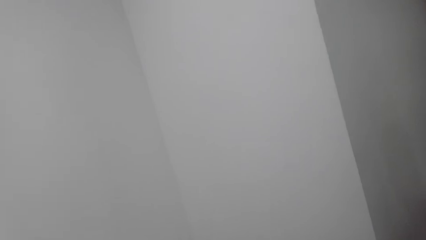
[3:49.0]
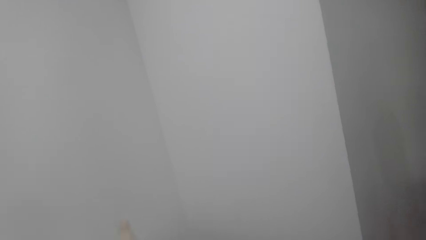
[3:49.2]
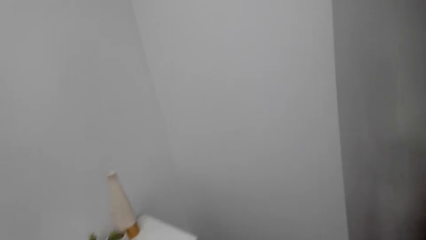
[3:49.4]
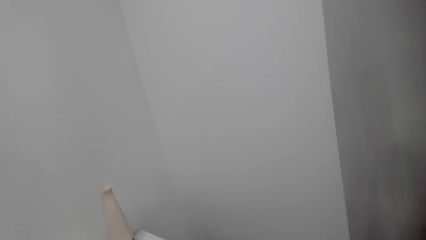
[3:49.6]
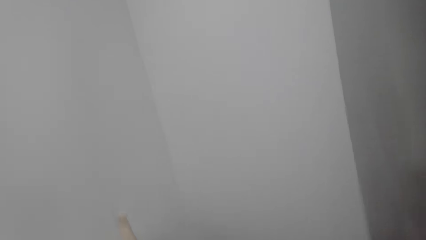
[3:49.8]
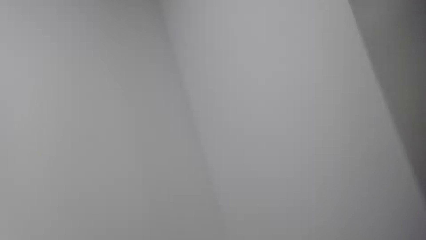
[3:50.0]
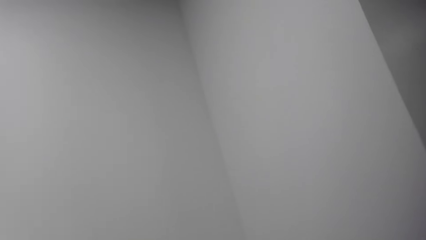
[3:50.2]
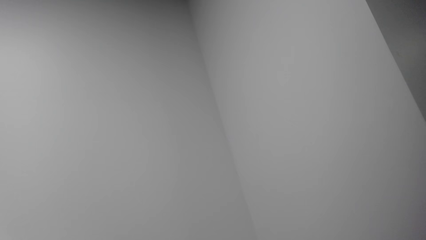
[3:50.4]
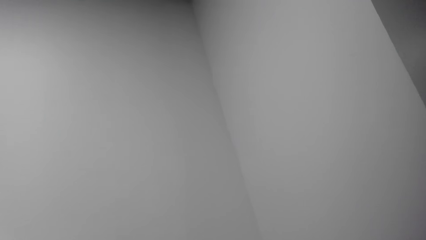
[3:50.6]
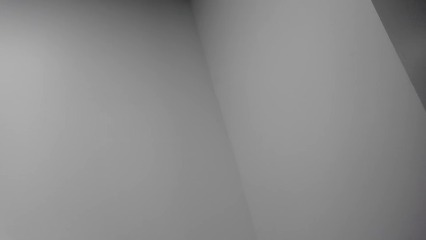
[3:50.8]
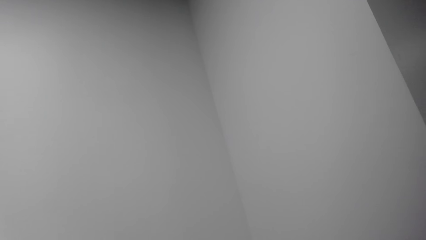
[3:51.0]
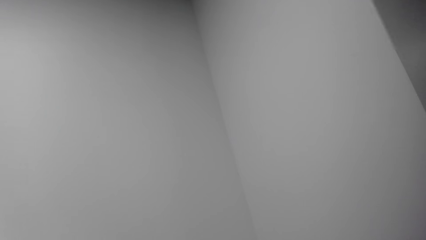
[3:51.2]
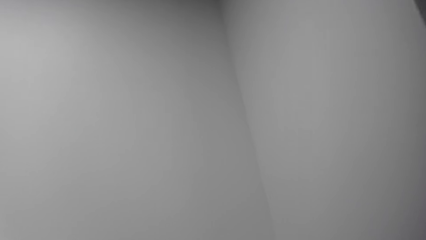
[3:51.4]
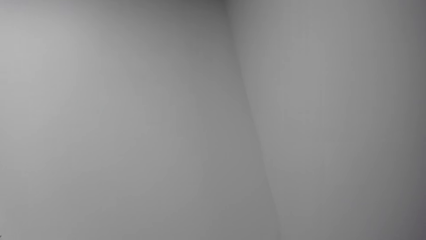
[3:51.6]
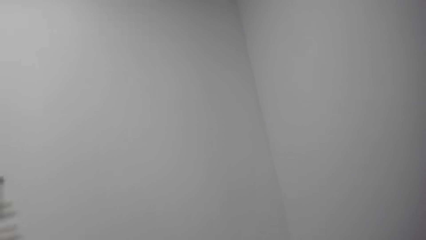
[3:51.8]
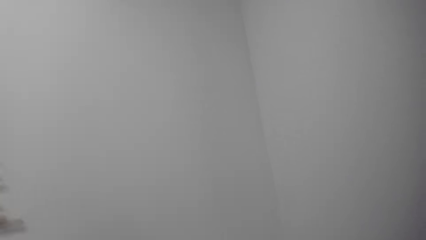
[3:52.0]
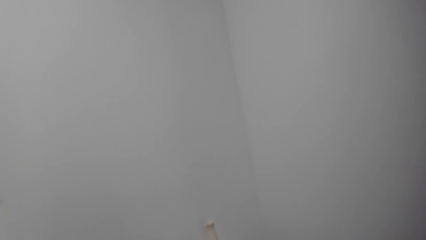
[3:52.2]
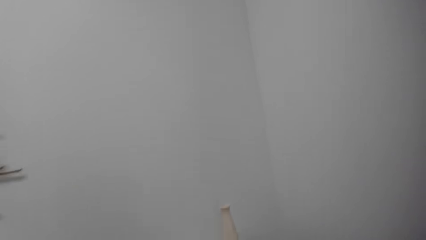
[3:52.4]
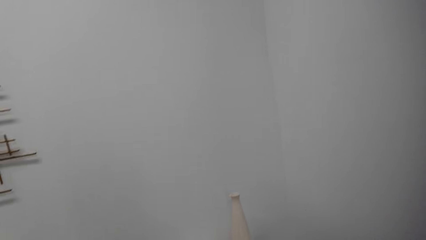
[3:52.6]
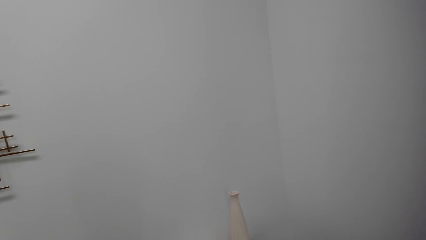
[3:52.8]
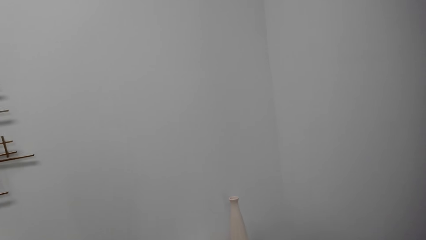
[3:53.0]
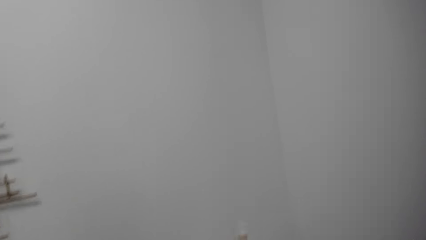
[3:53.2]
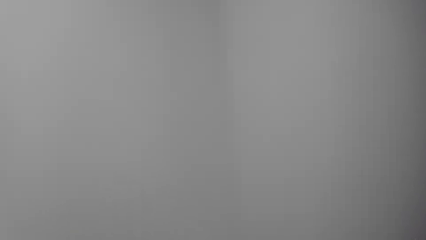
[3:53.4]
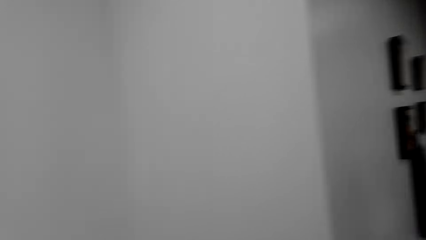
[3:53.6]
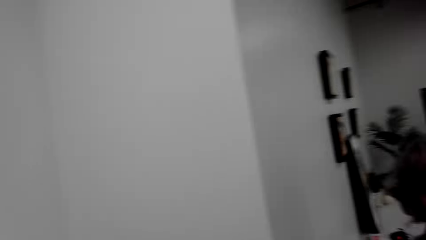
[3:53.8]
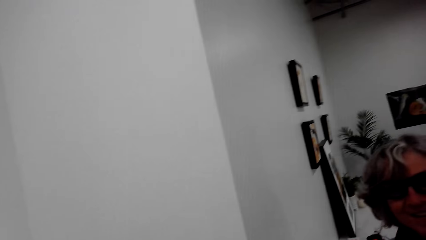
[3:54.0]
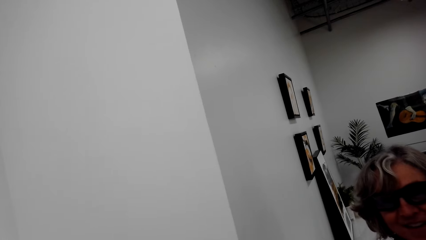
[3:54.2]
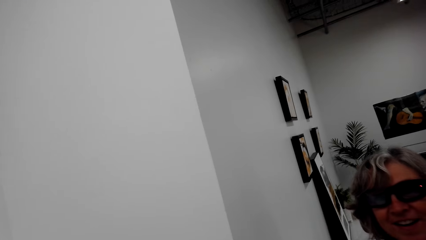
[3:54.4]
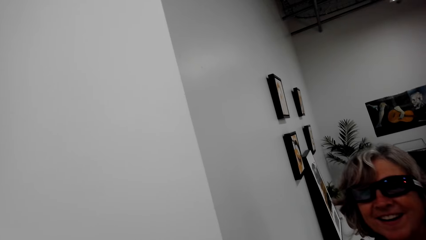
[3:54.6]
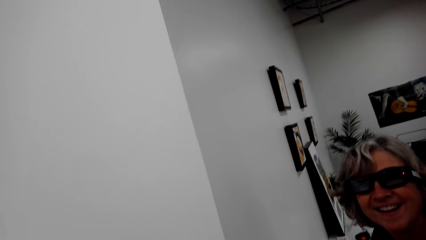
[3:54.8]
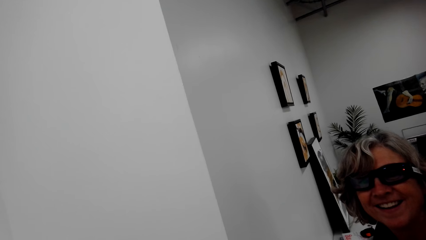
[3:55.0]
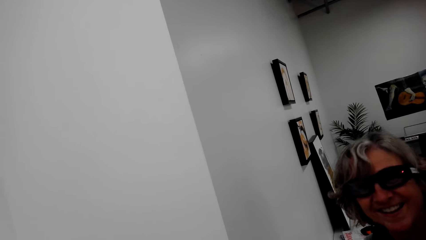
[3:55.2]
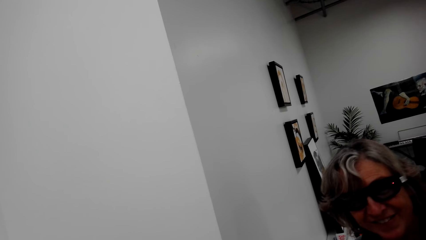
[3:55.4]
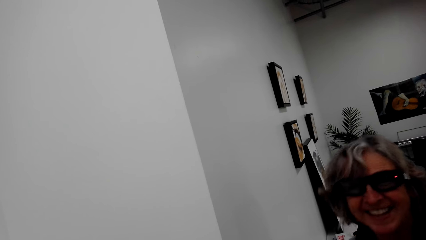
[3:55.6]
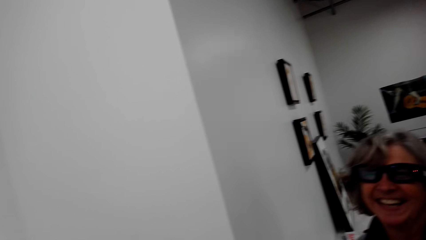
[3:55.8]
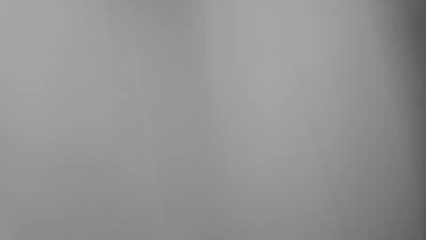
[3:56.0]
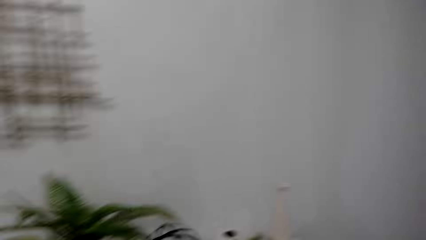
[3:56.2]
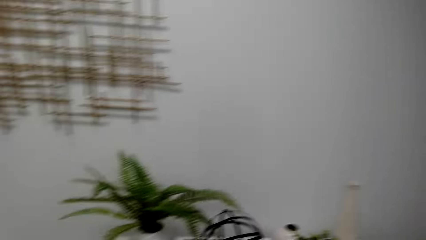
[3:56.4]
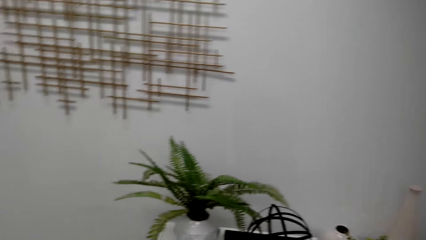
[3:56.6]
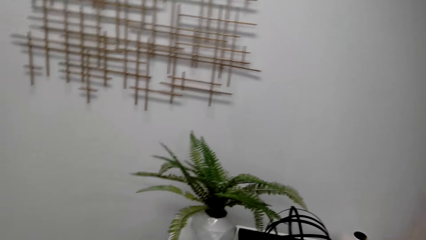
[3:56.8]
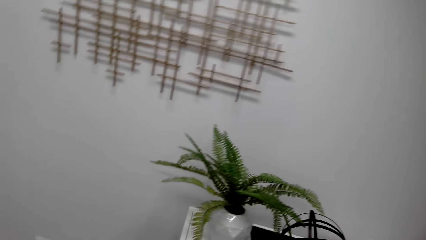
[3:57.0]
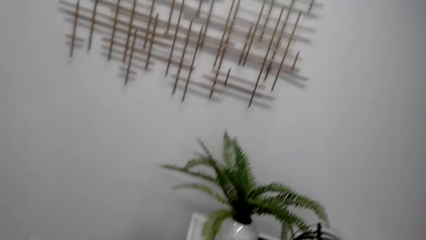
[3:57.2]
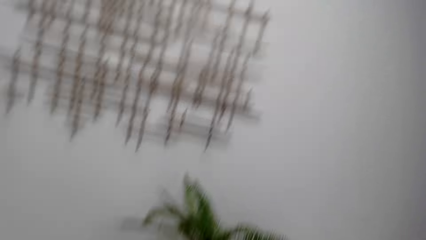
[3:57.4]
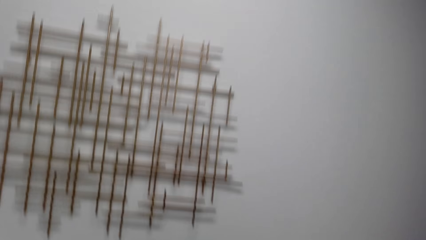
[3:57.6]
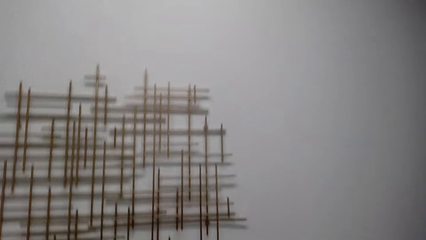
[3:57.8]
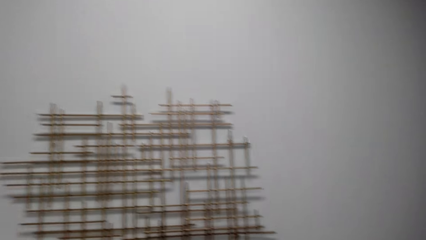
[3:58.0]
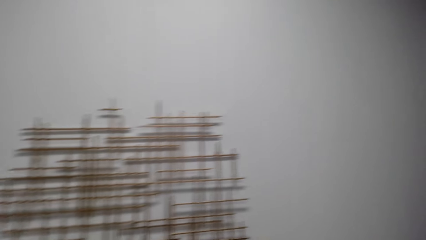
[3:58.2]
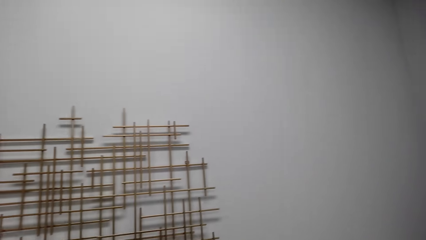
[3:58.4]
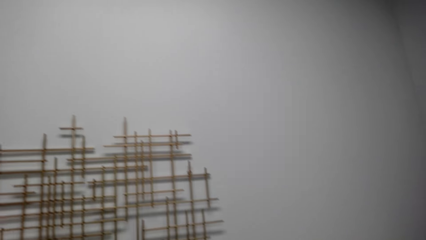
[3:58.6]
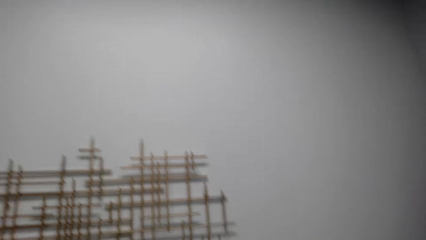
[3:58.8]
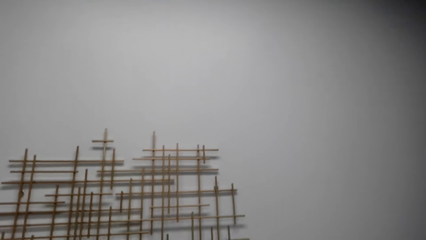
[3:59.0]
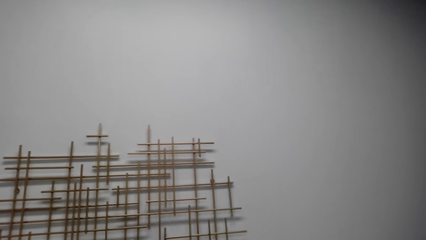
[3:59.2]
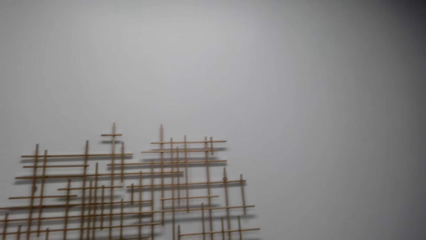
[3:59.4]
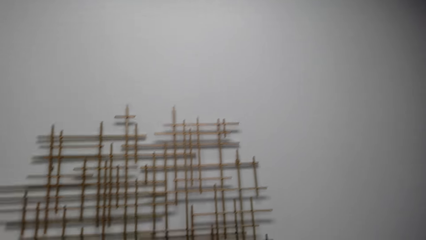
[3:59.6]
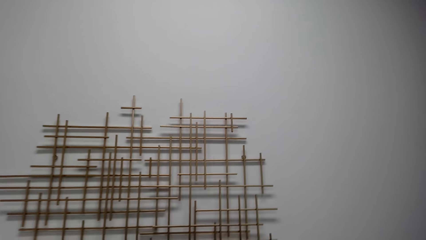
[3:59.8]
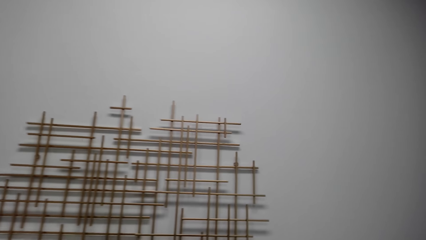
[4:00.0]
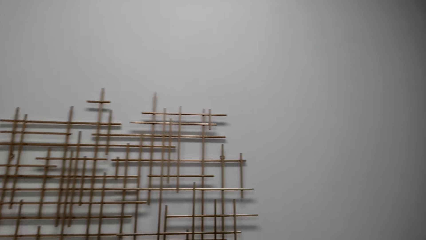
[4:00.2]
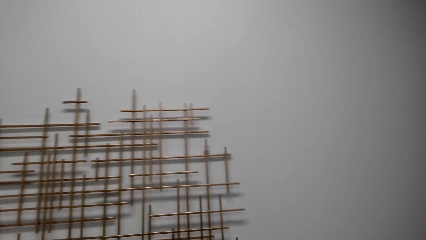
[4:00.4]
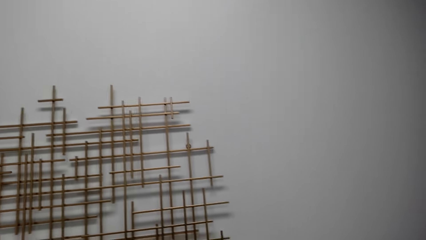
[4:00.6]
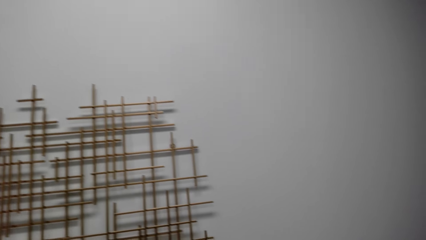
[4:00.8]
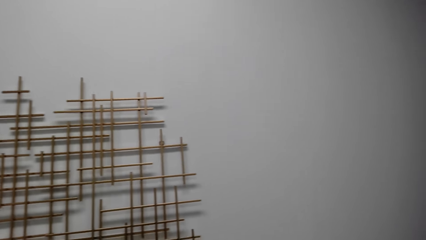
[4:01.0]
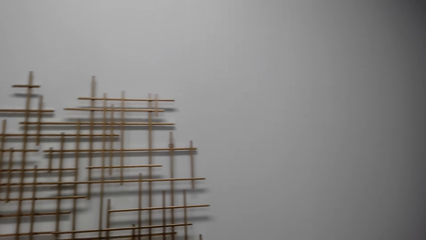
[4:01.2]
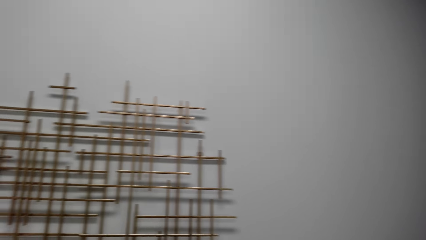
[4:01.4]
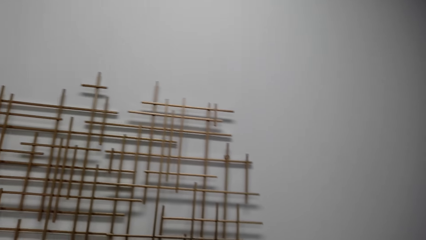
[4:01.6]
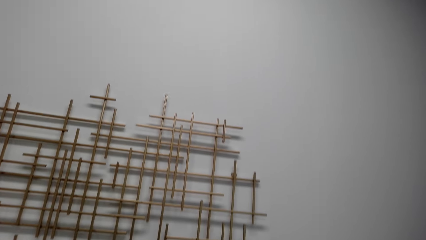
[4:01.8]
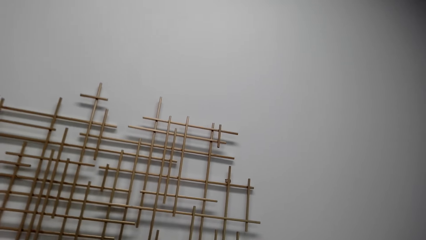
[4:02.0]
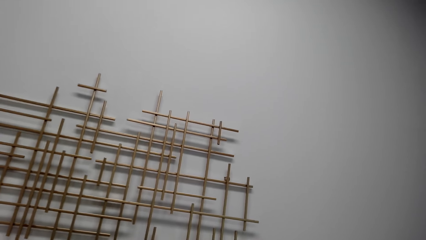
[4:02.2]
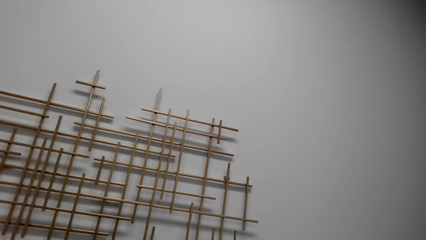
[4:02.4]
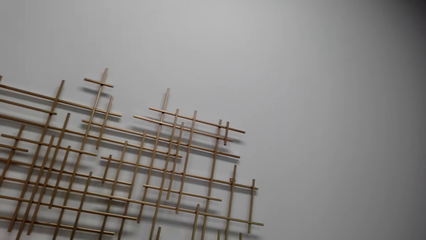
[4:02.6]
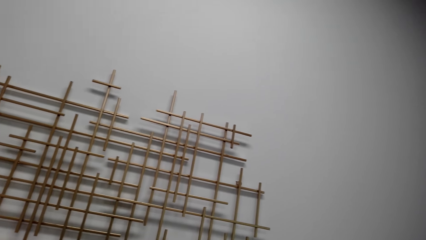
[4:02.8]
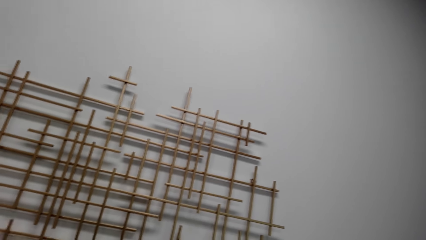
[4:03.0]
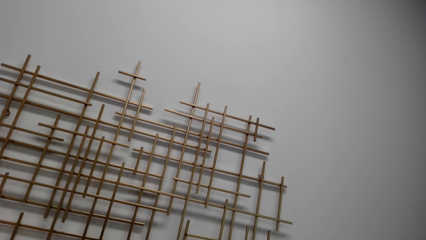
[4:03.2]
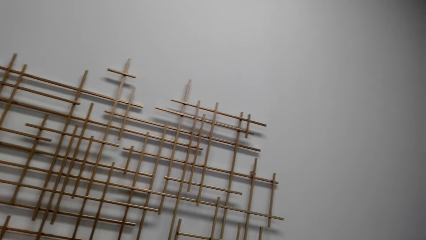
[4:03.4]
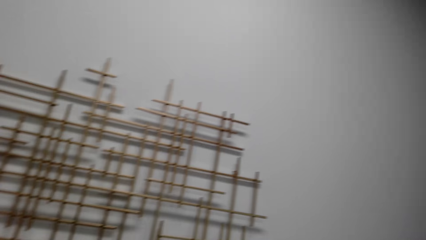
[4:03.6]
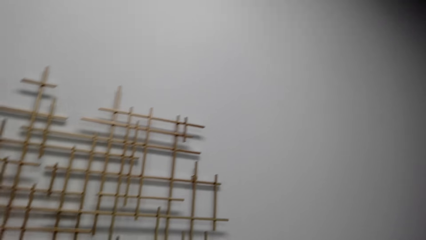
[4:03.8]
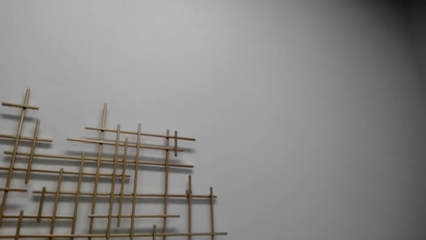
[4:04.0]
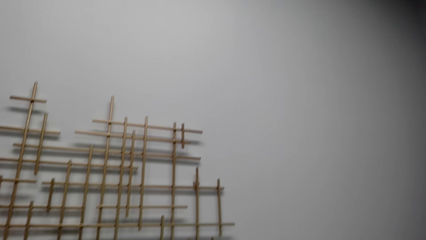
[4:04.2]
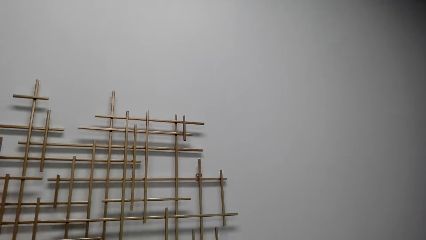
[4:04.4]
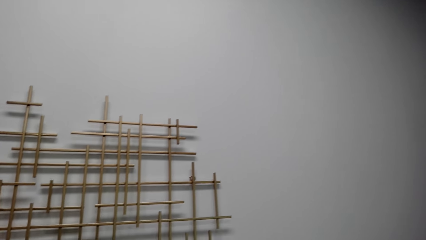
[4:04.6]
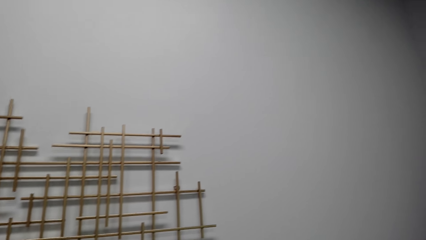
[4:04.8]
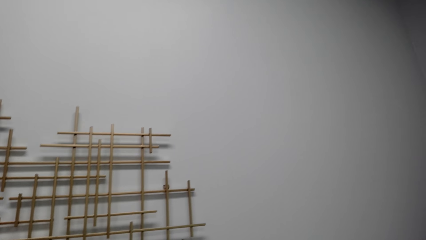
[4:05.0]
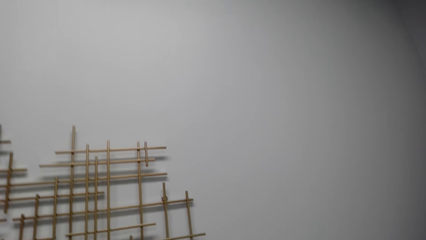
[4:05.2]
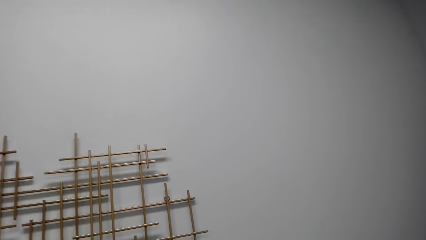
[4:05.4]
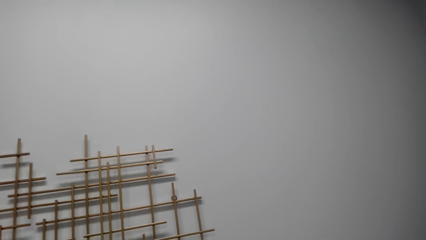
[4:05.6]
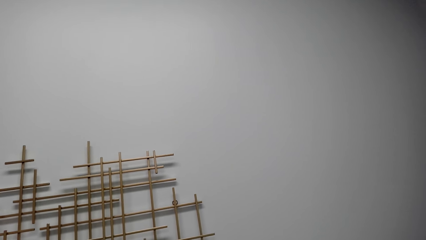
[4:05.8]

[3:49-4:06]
The camera wearer looks on the wall. A lady looks at the camera wearer. The camera wearer looks at the frames, stares at the wall, and talks with the lady.
